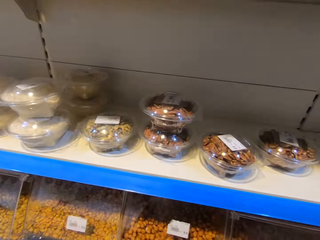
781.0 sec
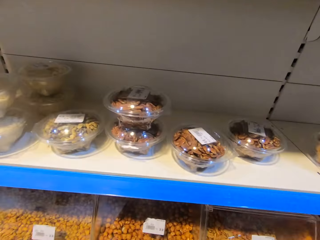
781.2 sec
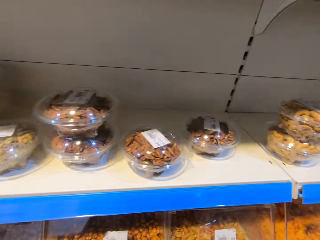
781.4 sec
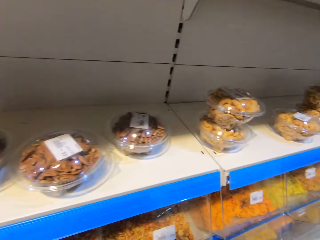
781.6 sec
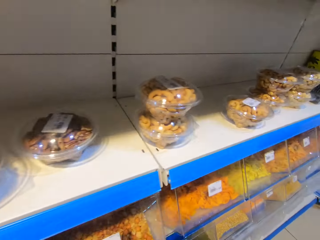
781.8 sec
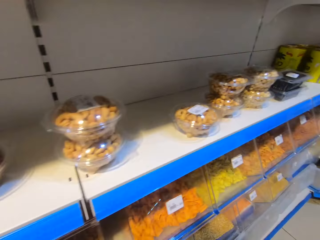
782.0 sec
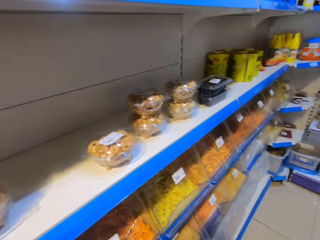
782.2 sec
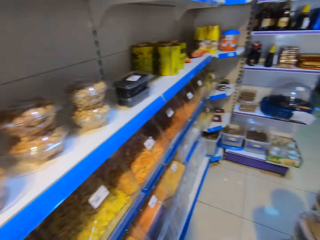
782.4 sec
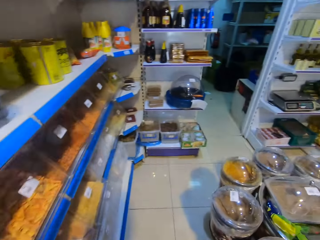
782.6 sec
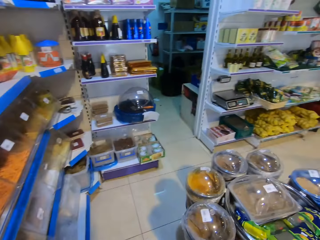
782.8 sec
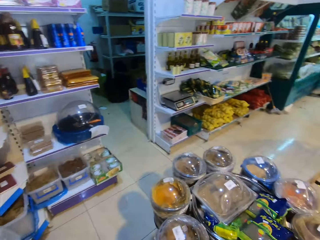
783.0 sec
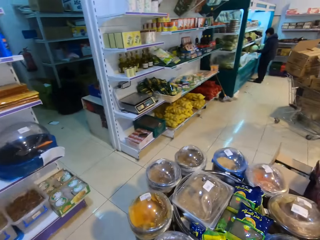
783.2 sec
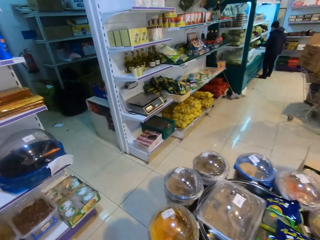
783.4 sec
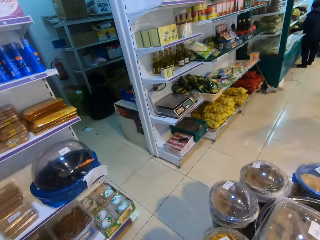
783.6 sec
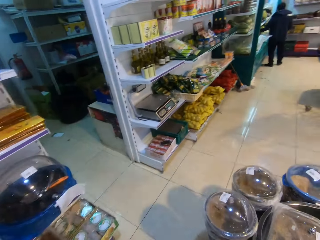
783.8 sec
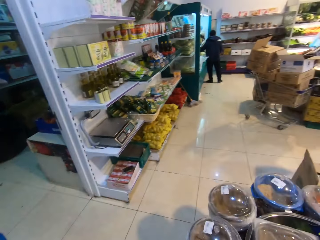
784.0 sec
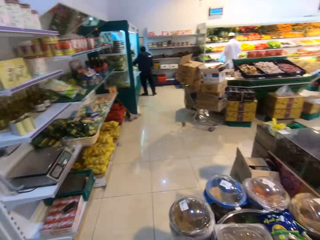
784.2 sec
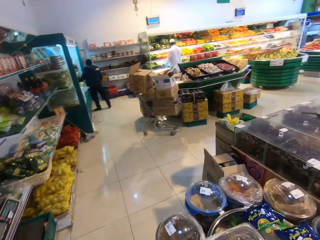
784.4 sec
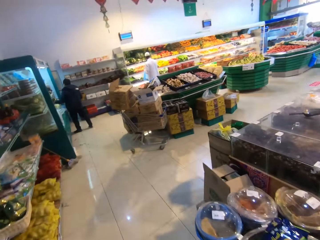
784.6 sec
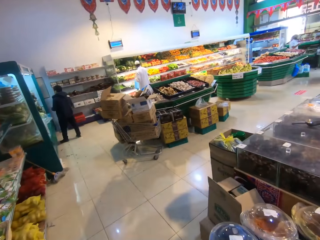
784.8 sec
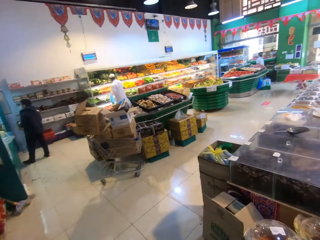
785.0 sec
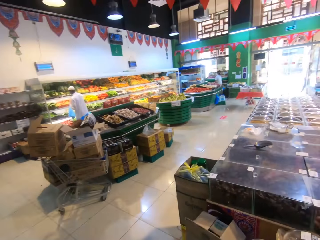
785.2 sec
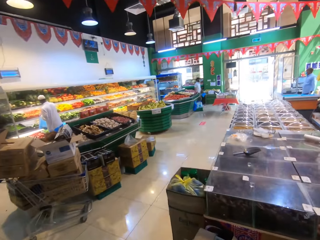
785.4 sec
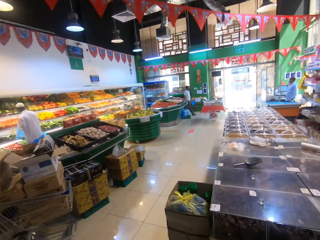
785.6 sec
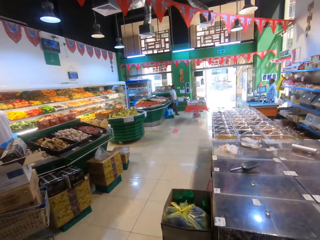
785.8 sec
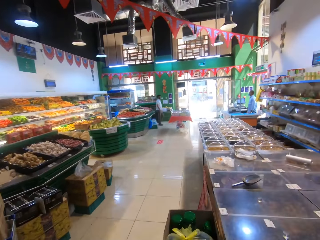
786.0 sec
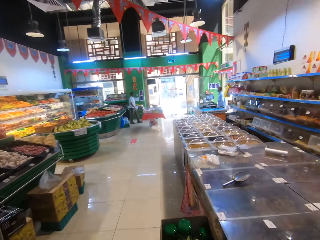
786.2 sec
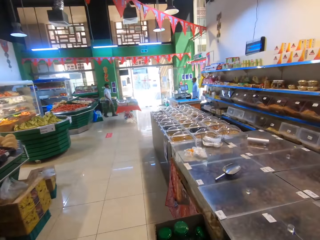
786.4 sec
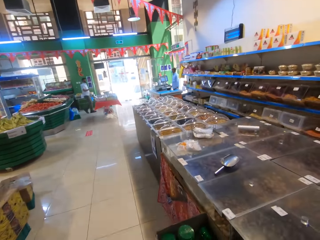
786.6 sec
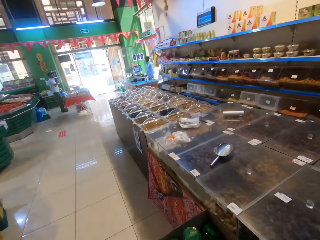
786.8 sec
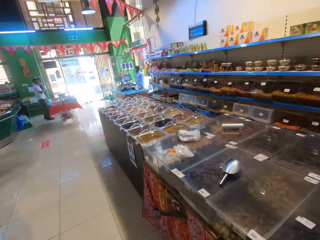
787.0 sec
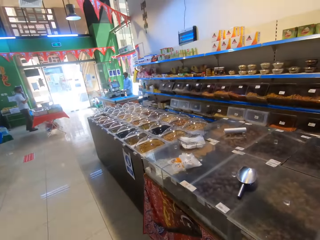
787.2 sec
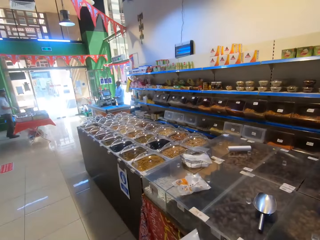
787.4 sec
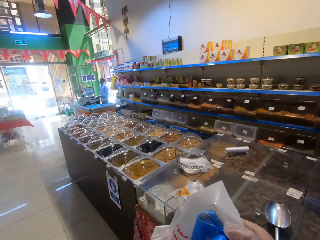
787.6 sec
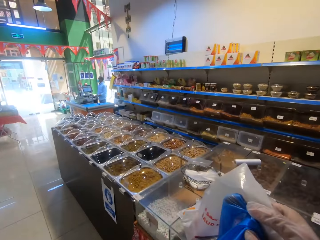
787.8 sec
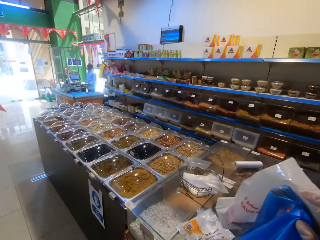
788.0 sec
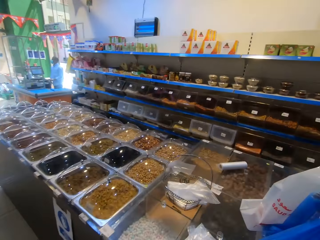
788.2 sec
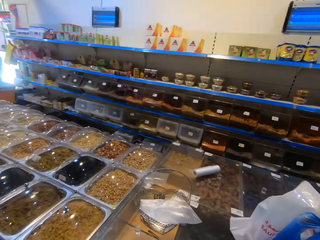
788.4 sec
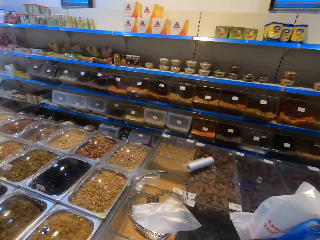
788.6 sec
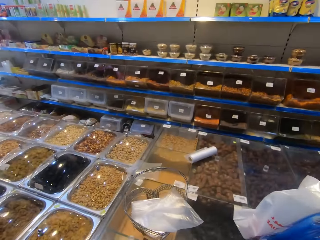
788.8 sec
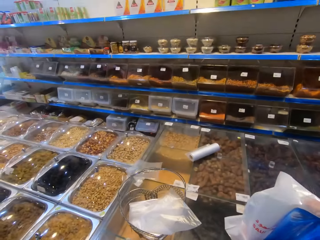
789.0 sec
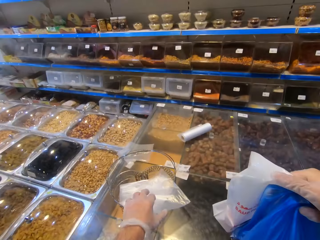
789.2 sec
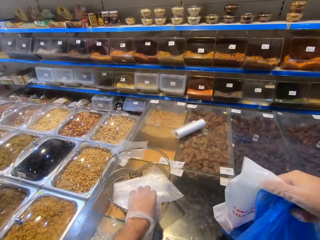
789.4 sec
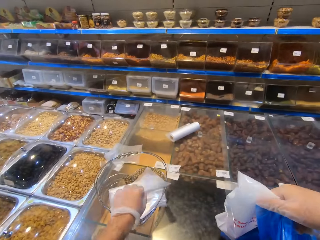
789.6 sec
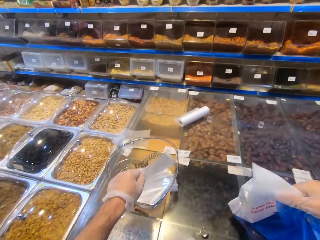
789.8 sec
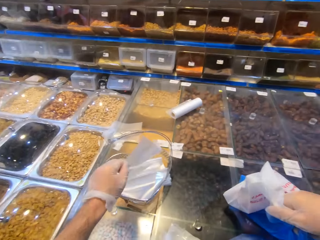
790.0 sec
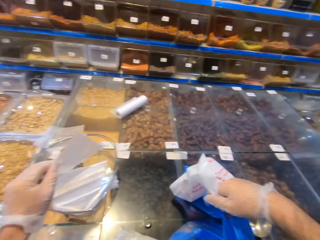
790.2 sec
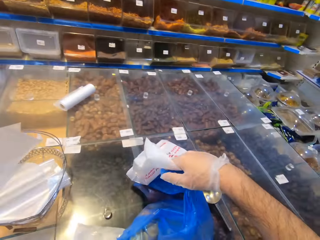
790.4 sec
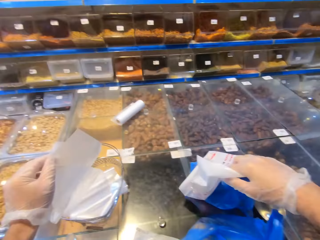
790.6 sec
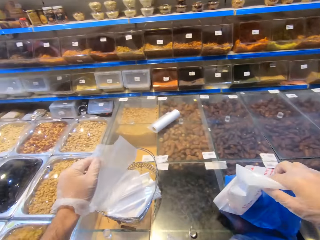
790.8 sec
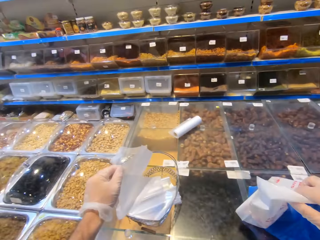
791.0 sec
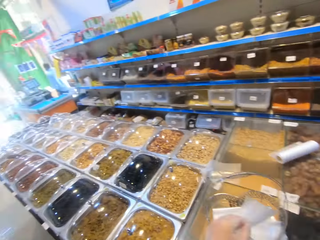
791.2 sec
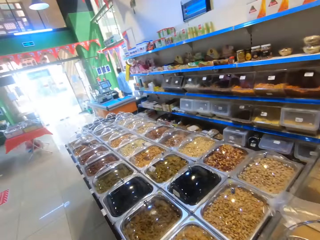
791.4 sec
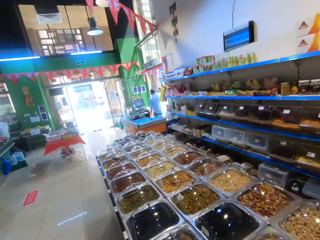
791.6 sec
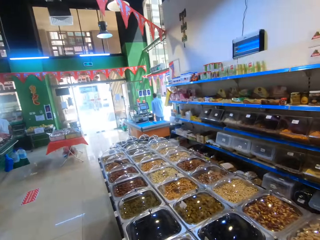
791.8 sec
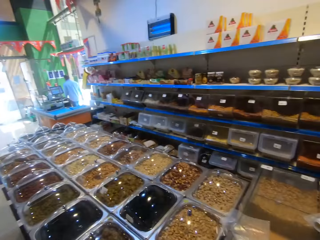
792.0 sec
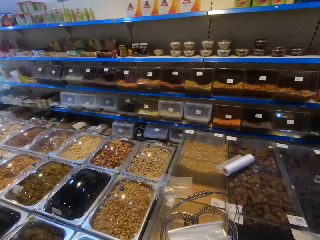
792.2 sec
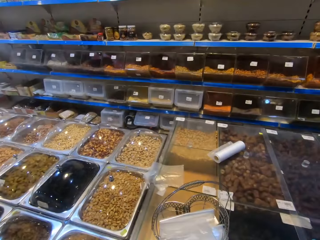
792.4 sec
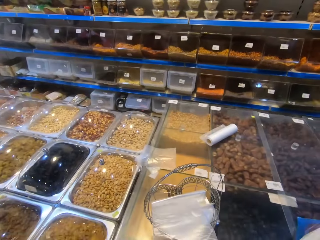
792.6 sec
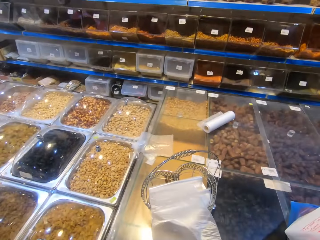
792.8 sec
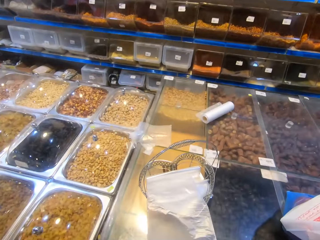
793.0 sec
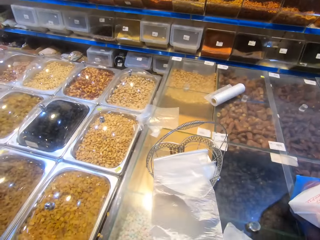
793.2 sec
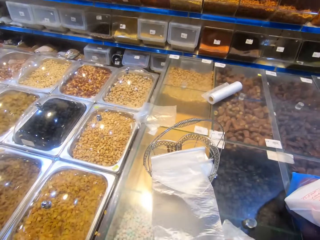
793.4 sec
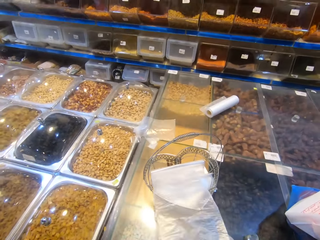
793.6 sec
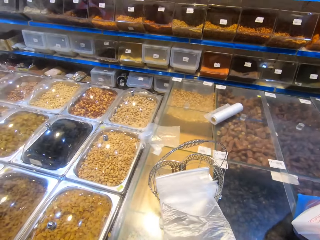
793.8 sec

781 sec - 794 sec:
The camera wearer looks around the items. They walk around the room. They place the polythene bag on something. They hold the papers.

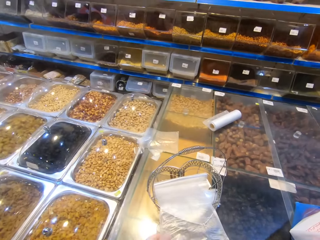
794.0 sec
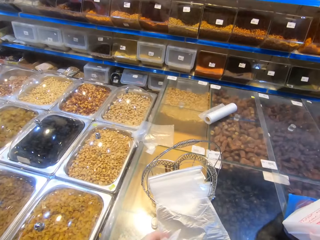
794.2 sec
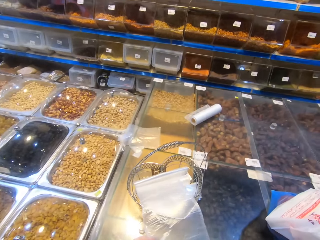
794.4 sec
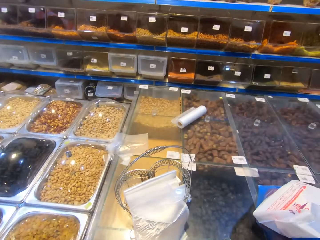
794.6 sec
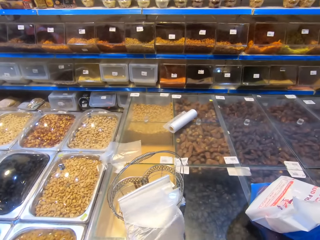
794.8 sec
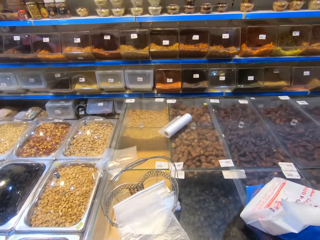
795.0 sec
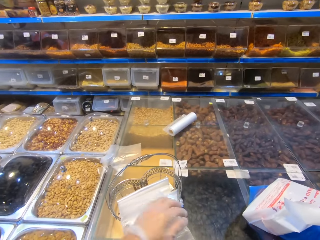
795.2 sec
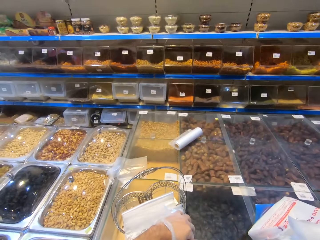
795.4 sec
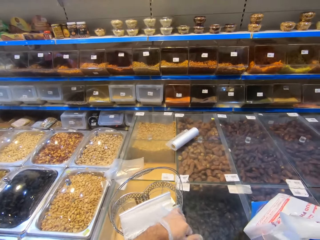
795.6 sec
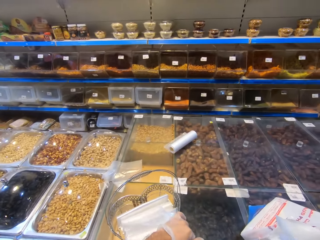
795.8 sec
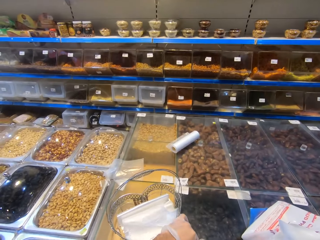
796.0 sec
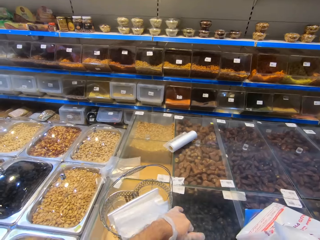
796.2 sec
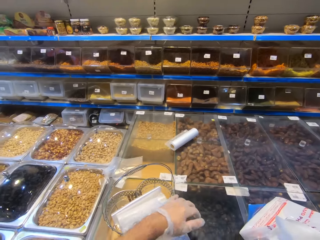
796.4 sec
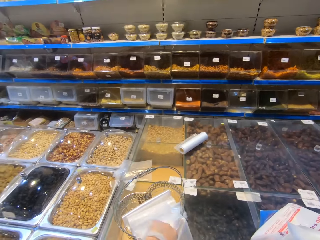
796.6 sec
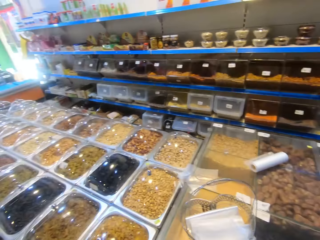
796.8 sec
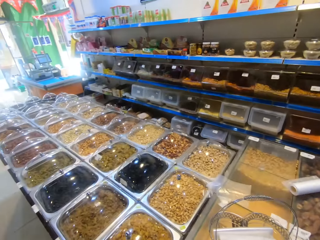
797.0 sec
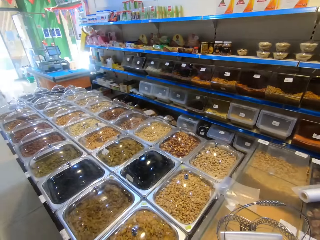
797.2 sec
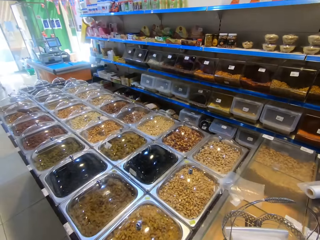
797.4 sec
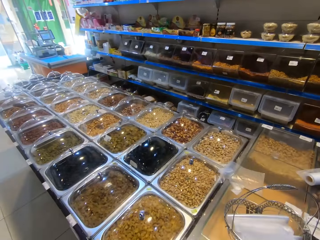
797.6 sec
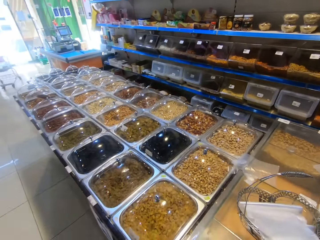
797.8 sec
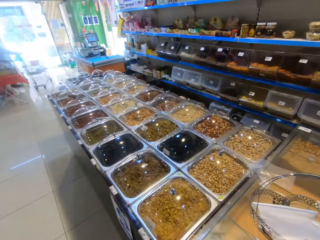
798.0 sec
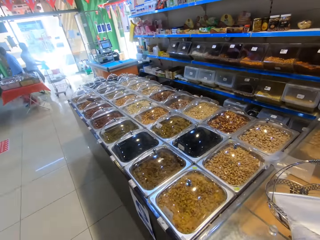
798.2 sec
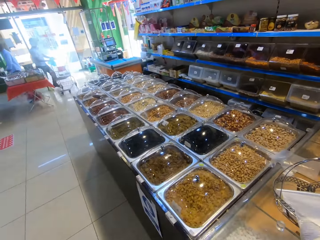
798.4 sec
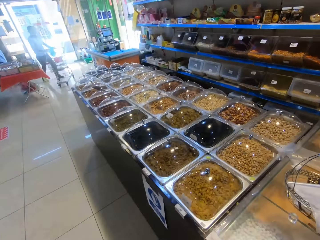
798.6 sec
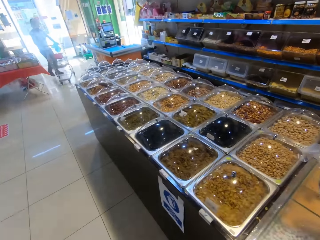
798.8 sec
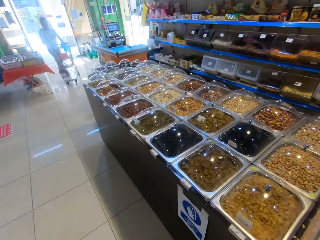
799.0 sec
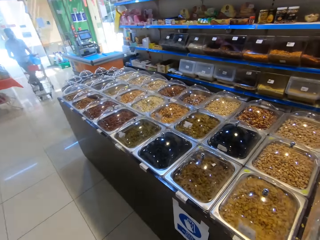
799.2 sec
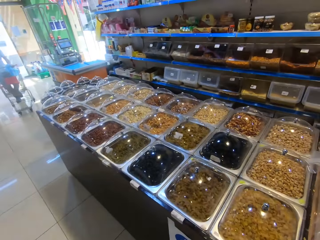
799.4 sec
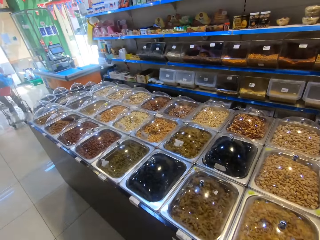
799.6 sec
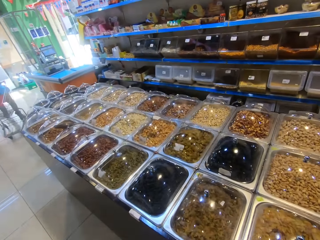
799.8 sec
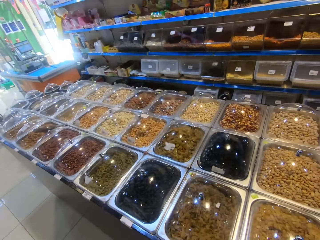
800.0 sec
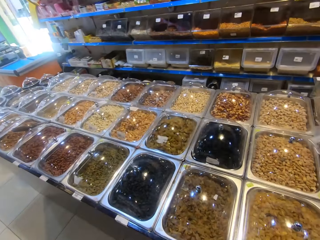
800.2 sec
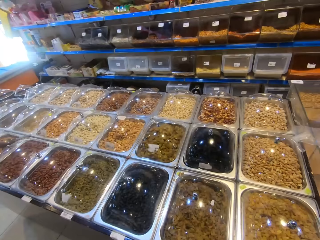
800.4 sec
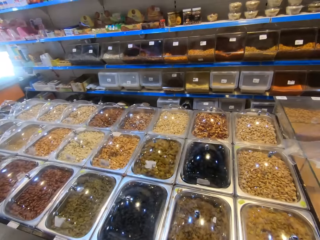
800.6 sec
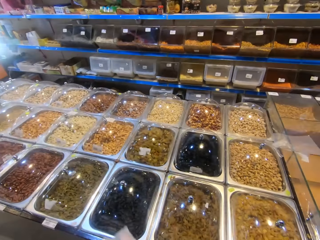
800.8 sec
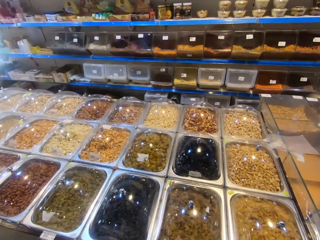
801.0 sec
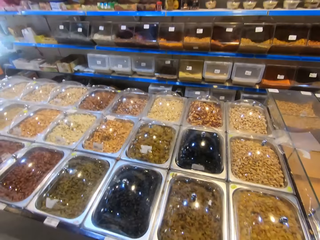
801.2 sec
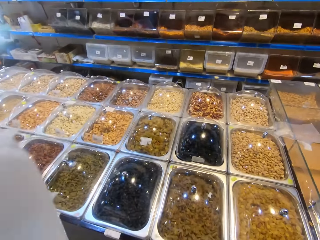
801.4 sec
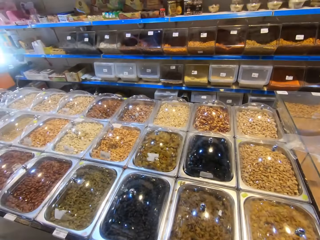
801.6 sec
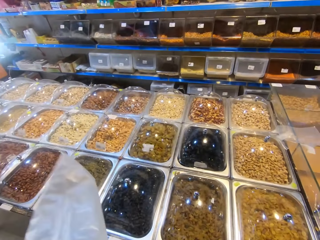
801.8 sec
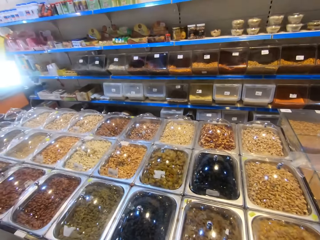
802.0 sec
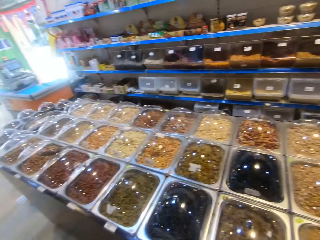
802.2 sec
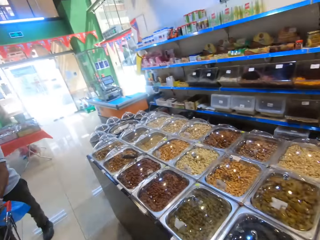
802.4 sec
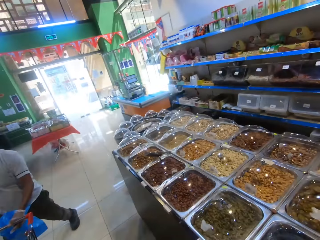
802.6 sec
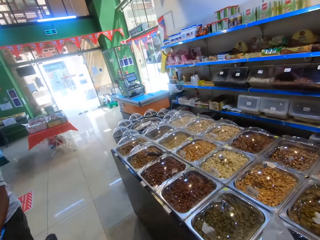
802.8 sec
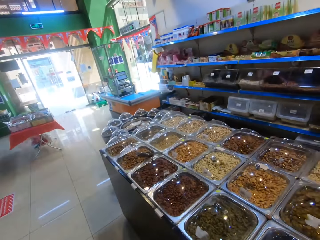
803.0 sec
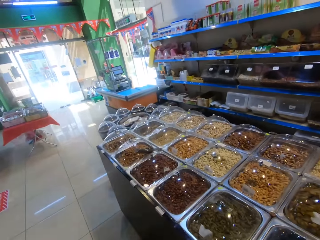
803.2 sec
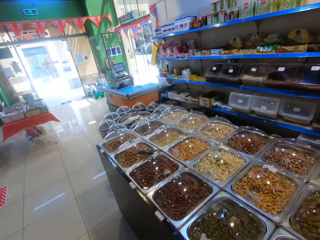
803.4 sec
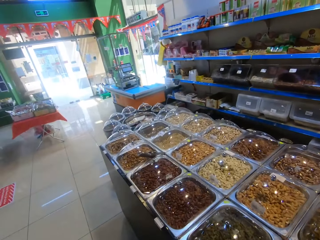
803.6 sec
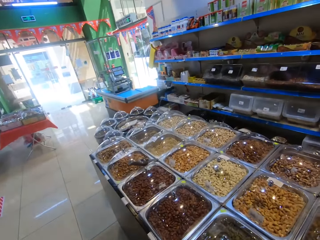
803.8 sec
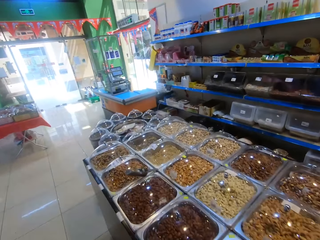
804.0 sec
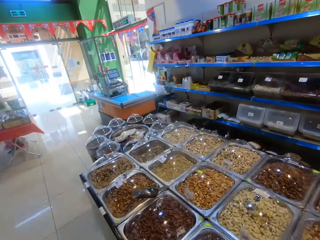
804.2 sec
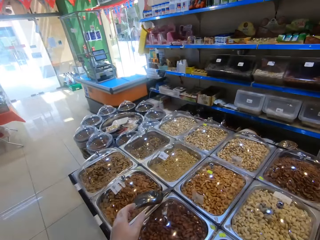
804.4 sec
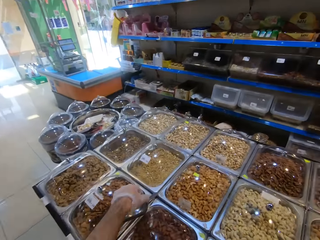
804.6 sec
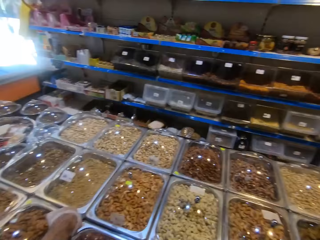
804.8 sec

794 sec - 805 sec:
The camera wearer holds the polythene bag. They walk around the room. They shake the polythene bag.
